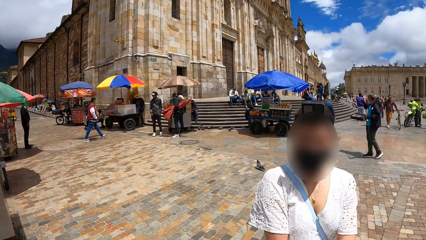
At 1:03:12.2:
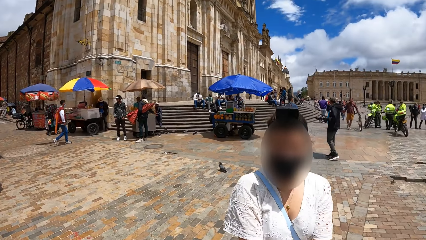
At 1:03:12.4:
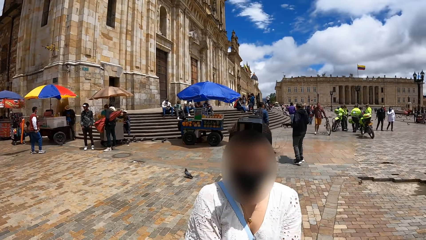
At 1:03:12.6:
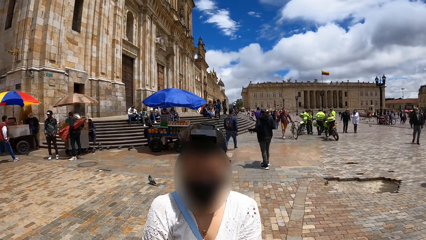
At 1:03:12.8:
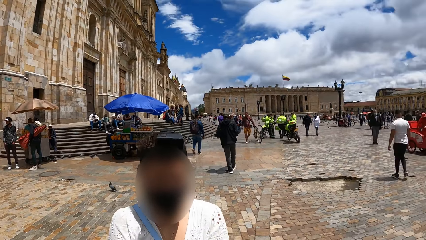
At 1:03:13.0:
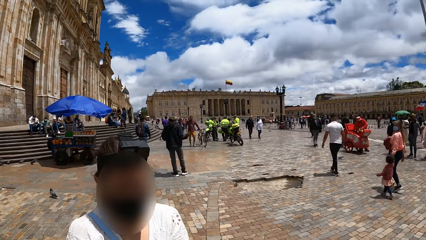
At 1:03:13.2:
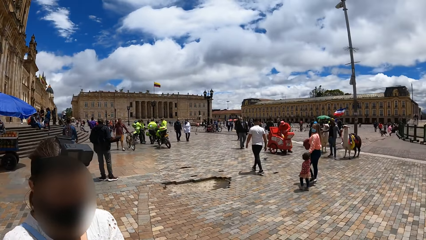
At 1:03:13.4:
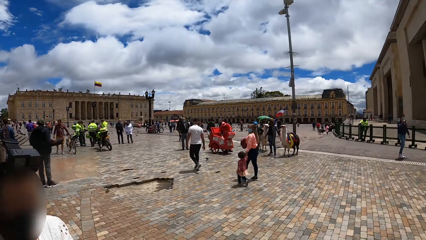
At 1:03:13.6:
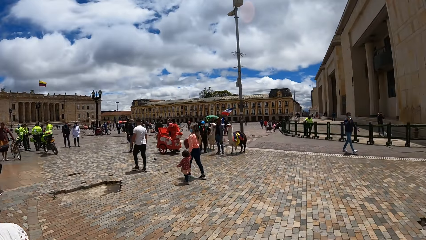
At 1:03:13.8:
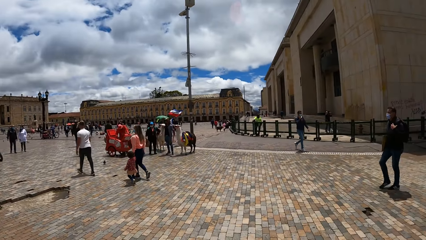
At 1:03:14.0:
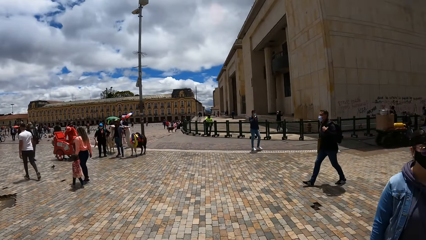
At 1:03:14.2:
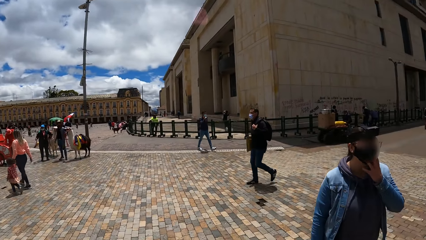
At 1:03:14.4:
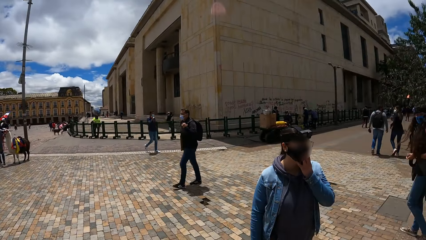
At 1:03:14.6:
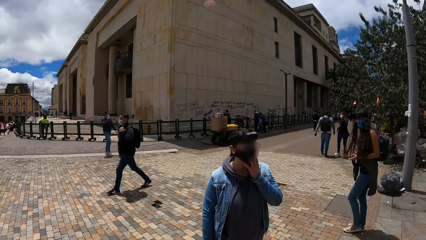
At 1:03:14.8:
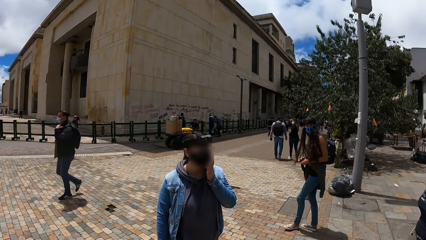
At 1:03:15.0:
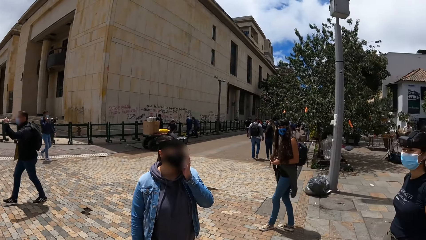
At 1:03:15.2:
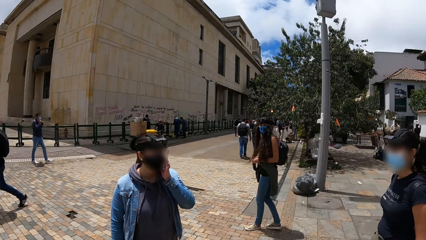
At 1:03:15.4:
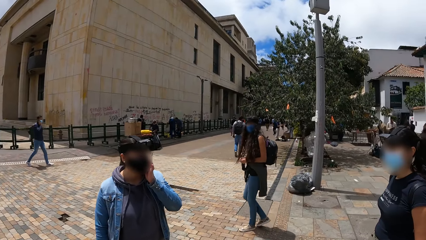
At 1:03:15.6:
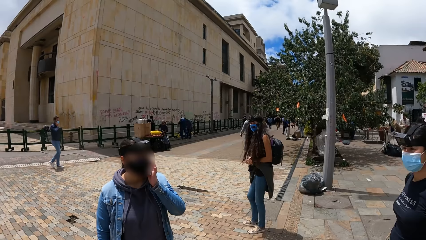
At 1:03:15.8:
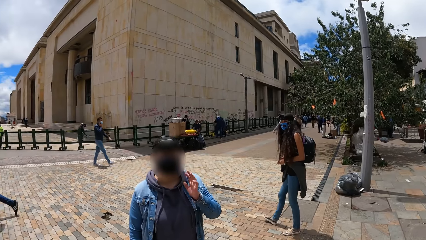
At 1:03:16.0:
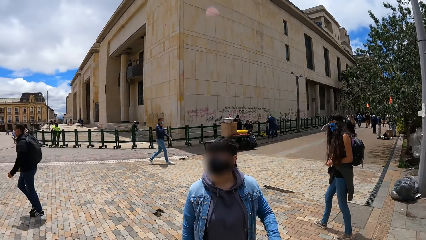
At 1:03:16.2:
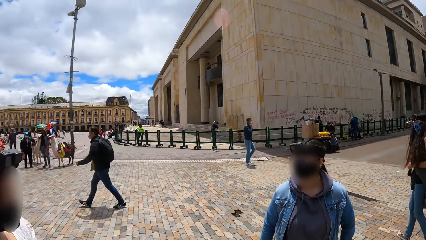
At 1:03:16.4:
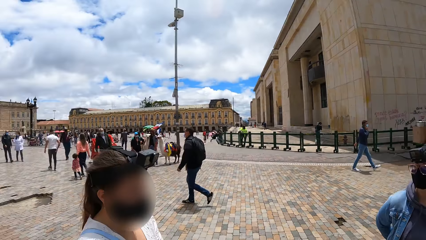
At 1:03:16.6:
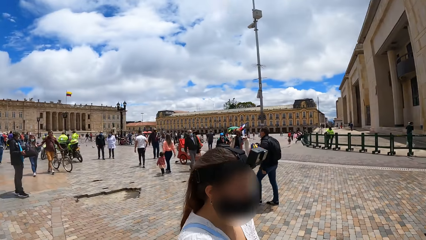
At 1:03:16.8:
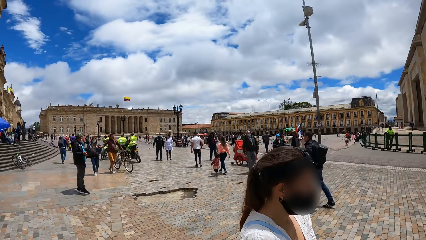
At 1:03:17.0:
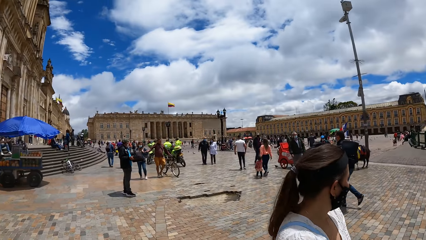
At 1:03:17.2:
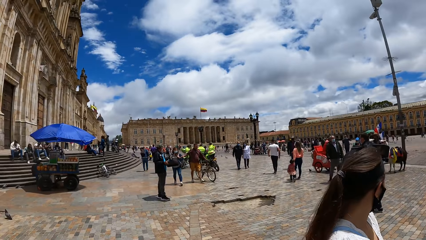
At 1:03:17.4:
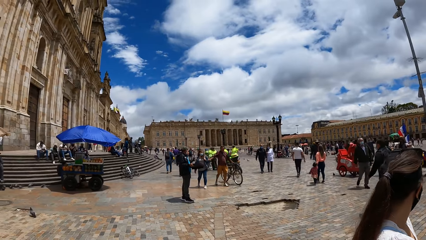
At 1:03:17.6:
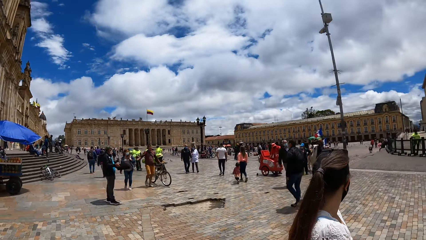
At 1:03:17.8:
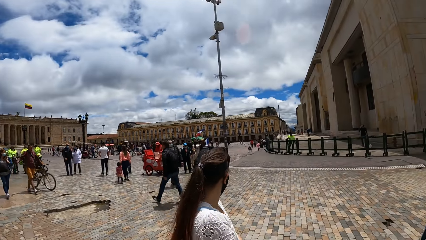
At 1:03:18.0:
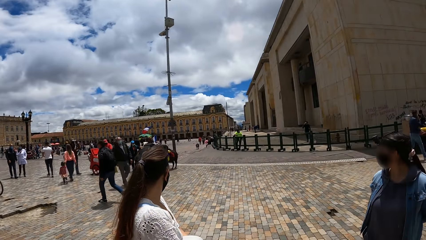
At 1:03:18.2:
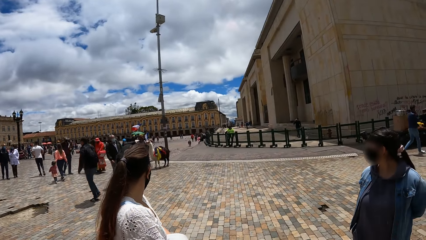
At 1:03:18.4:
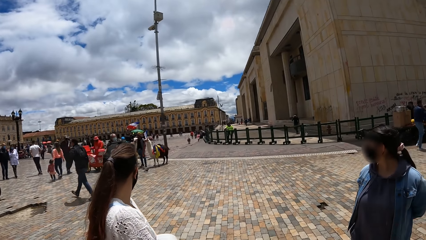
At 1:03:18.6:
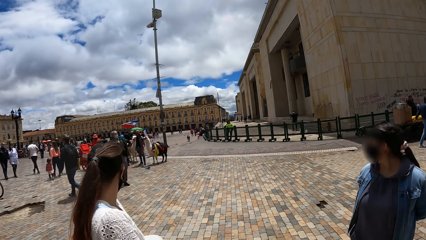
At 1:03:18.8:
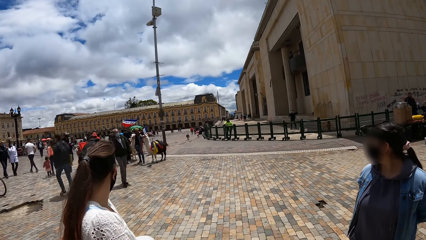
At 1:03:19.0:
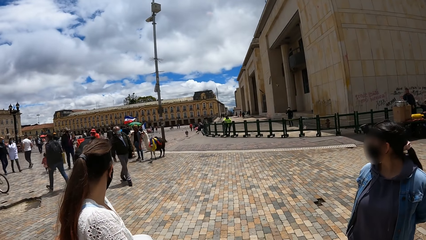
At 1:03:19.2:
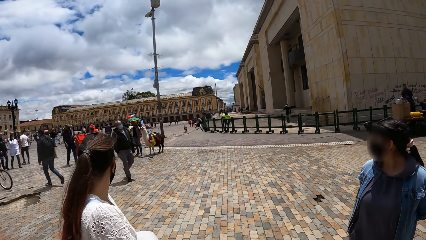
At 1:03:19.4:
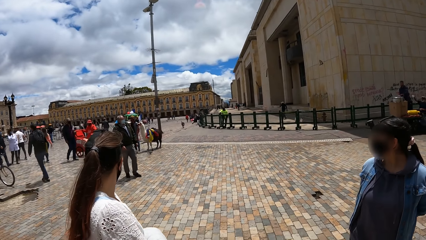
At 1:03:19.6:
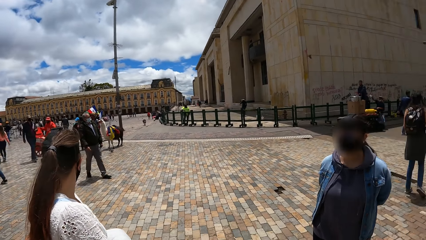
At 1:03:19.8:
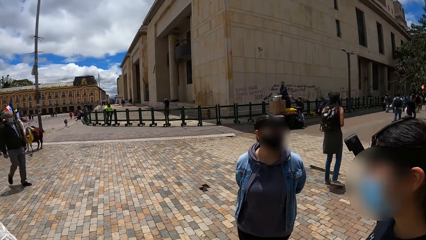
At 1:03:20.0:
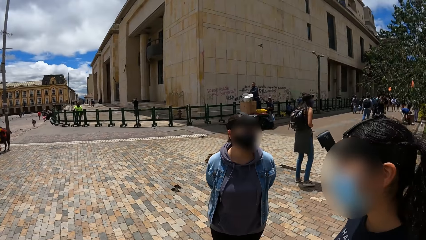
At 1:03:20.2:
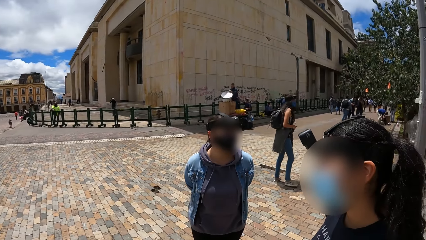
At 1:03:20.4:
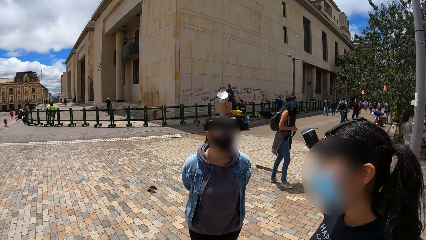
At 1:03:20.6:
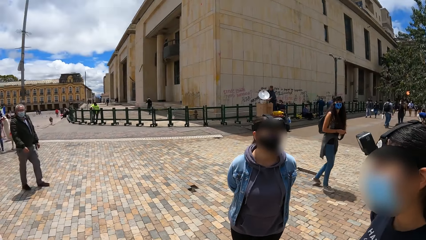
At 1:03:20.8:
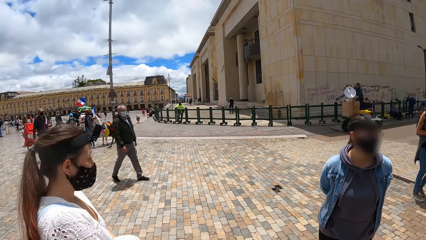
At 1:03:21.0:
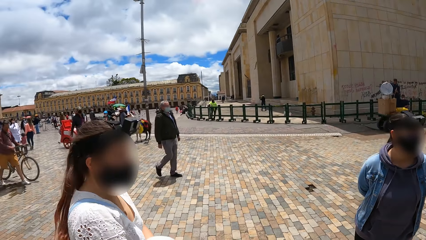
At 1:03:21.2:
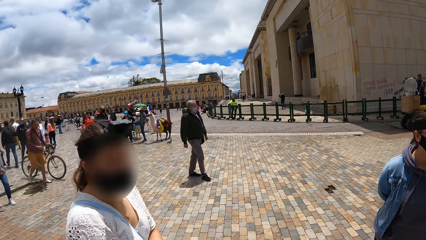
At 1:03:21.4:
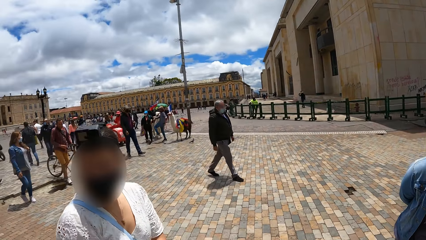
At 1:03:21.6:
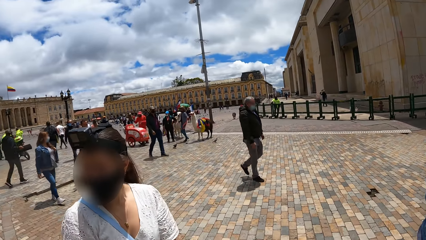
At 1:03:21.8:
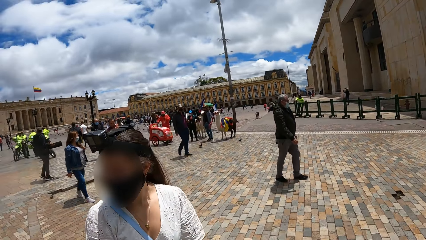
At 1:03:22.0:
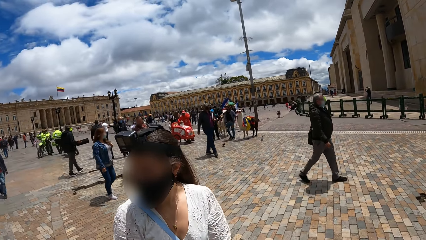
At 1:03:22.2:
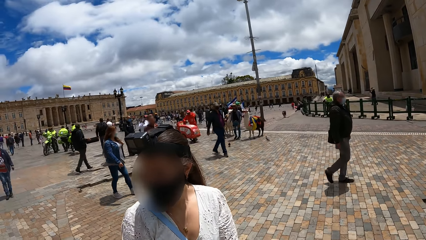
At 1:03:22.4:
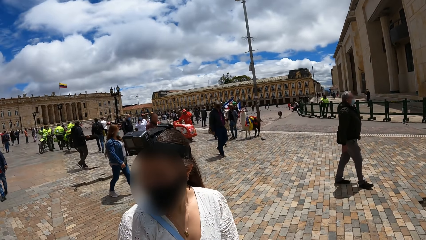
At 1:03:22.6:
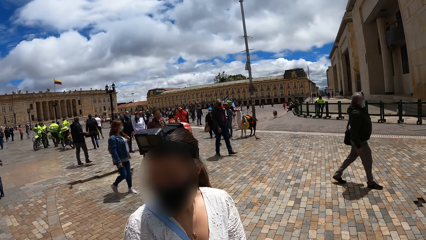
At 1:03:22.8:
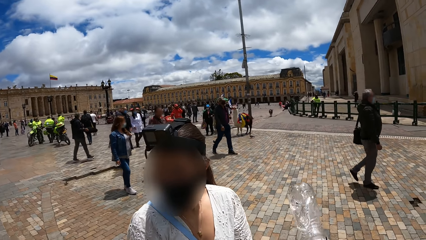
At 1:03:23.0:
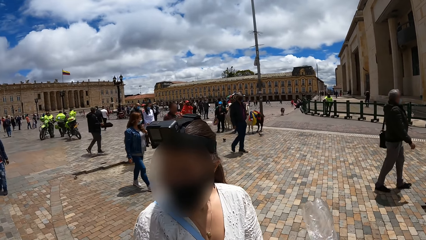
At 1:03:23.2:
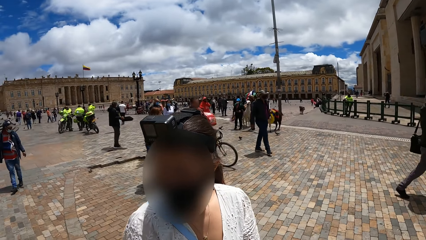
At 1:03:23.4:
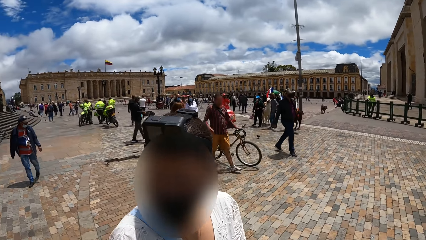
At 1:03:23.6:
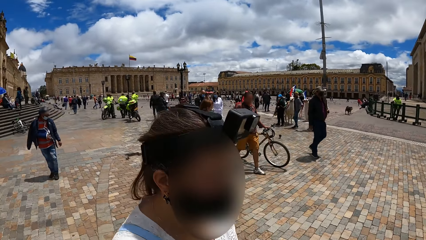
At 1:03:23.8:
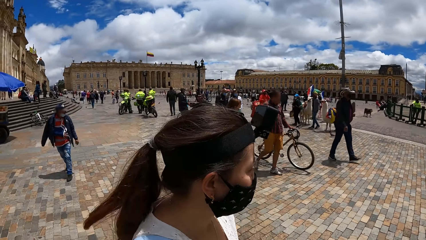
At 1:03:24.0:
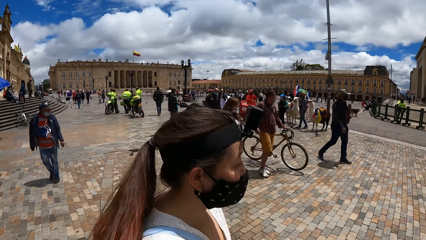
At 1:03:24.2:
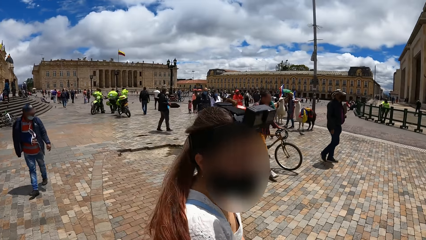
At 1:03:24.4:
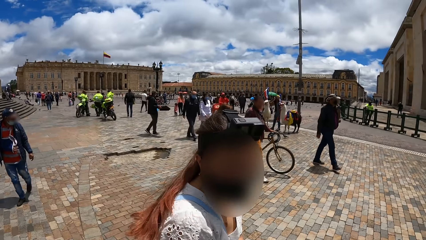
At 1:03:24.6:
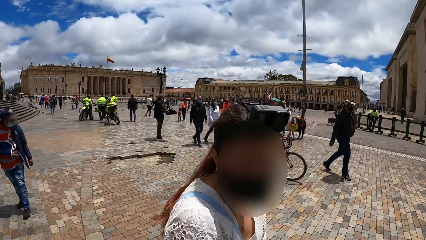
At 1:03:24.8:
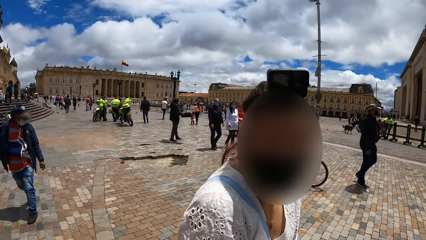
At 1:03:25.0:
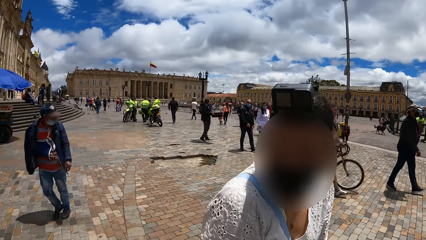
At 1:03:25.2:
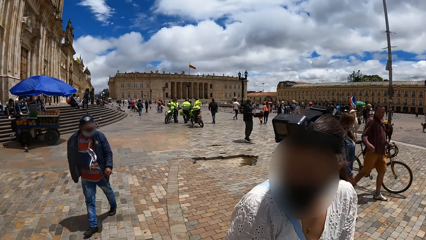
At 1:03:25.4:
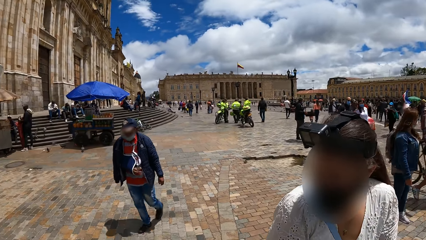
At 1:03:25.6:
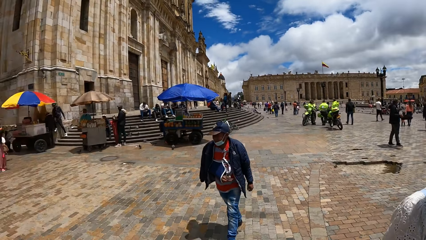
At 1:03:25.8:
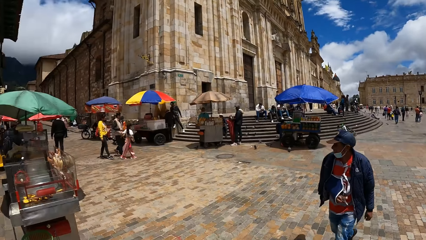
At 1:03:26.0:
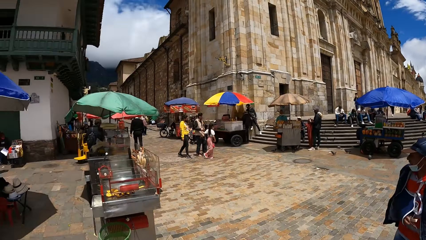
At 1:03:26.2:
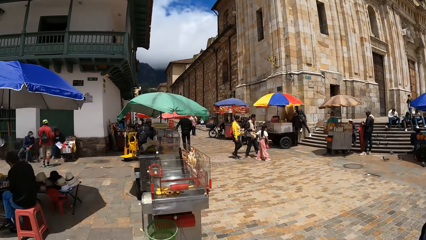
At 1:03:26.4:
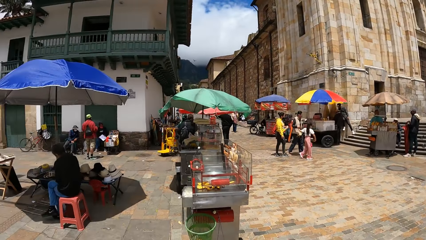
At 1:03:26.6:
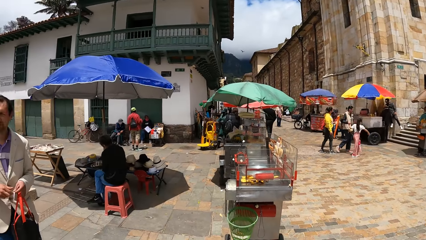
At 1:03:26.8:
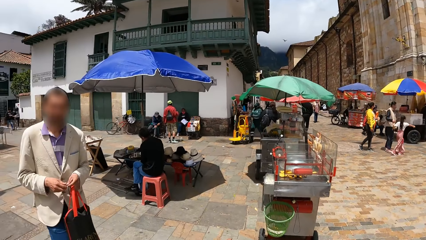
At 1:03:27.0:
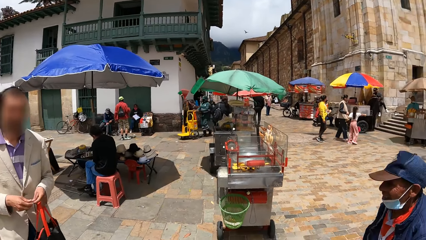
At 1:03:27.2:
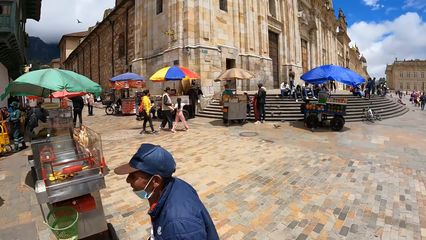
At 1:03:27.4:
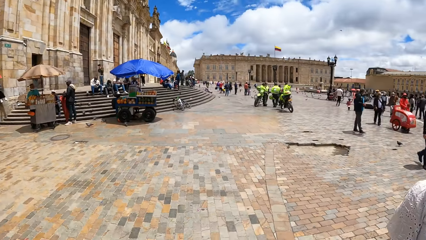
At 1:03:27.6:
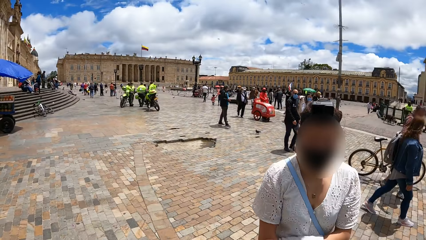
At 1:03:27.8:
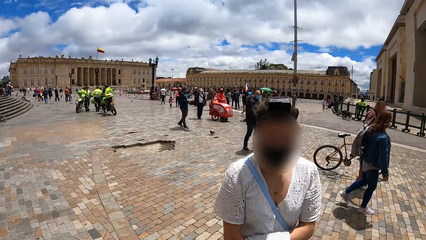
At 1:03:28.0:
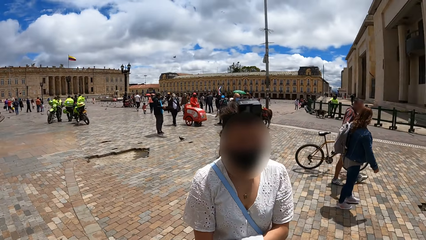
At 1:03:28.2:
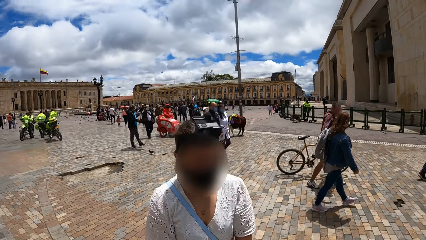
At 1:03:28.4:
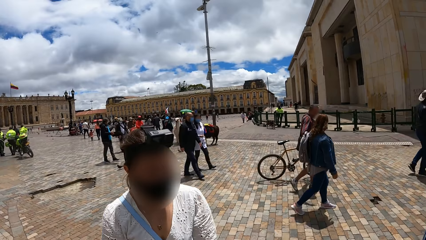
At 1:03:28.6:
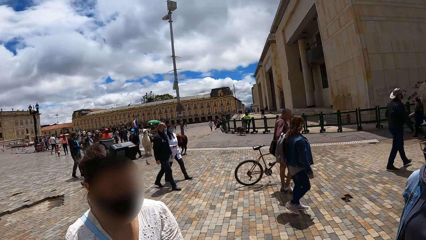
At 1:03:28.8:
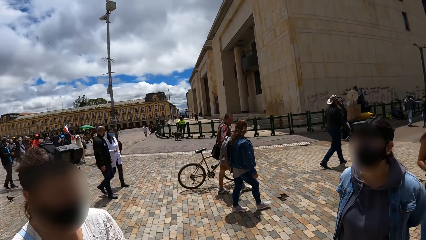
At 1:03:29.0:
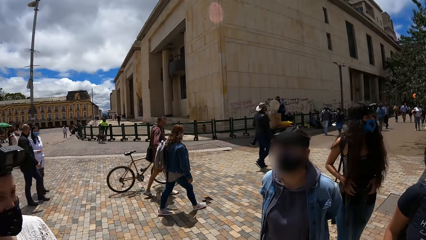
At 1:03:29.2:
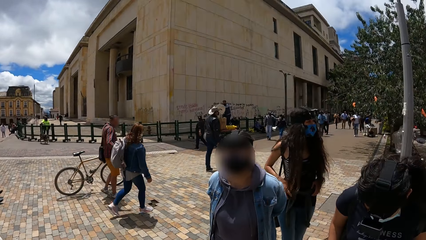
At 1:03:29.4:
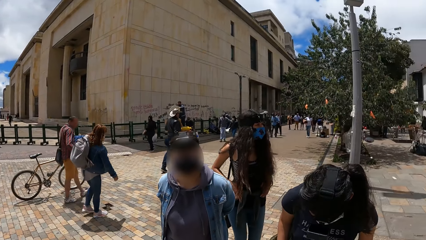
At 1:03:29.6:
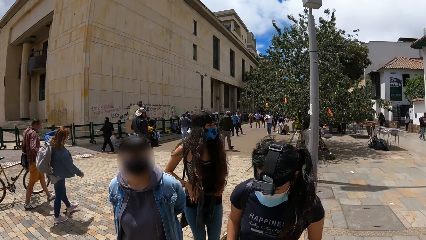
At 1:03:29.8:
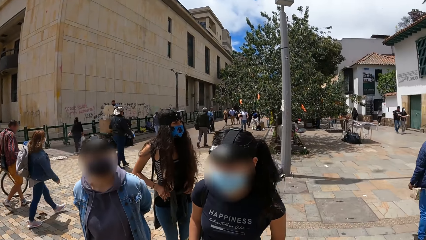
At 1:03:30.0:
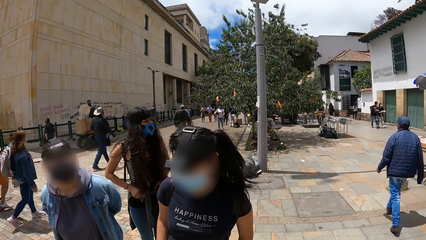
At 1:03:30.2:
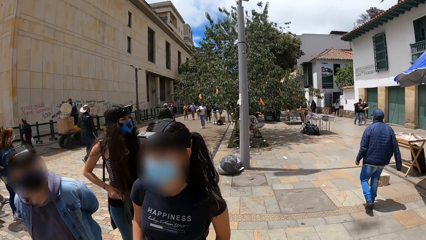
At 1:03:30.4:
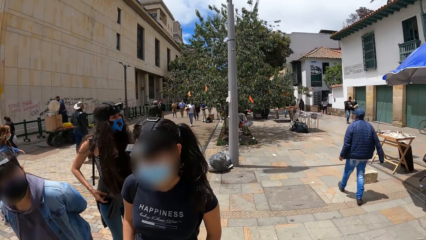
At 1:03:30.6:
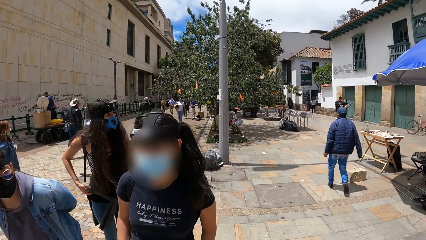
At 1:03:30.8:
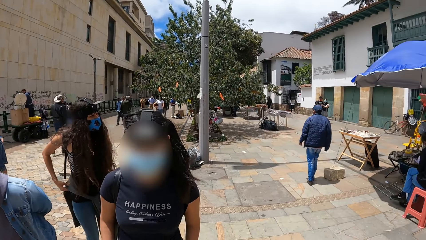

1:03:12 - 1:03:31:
The woman touches her nose mask with her left hand. The camera wearer turns around. They look at a lady. They look at another lady. They look at a third lady, and look at the first lady. They look at the second lady. They look around. They look at the second lady, look at the first lady, and look at the third lady.
